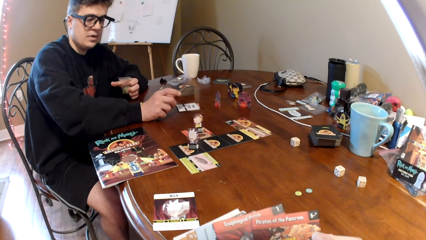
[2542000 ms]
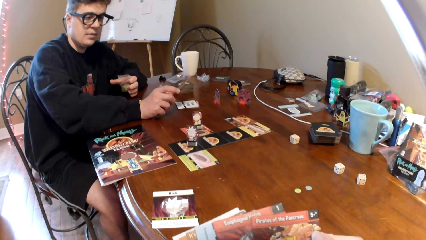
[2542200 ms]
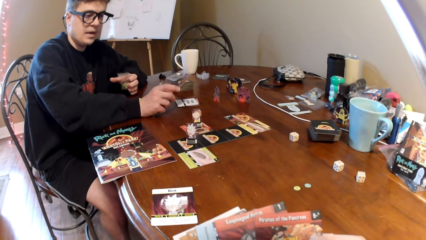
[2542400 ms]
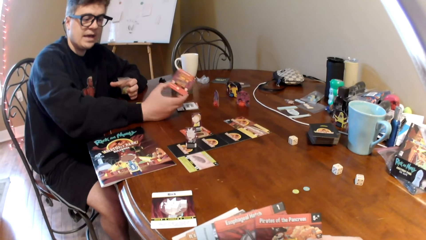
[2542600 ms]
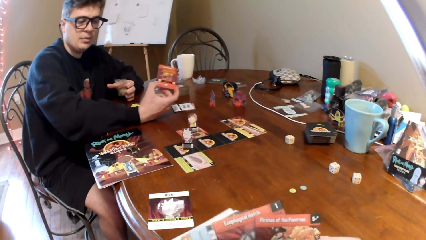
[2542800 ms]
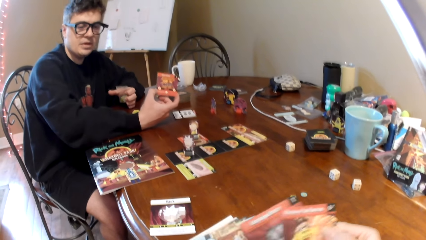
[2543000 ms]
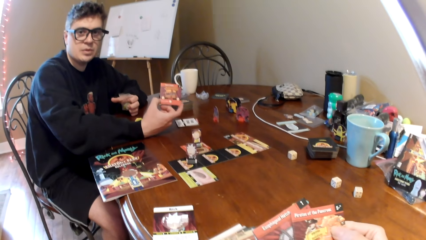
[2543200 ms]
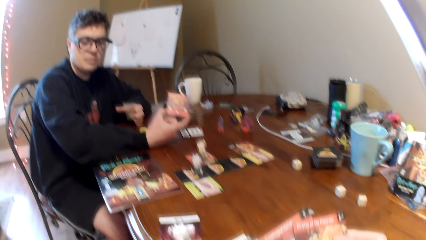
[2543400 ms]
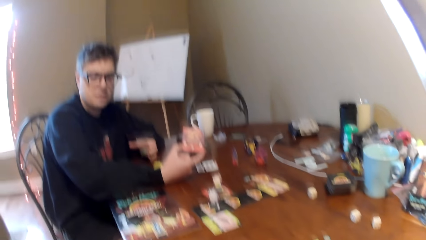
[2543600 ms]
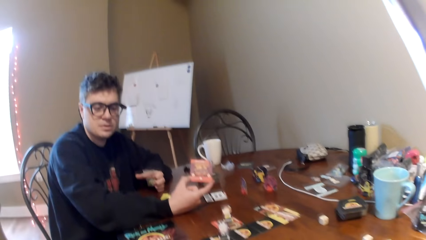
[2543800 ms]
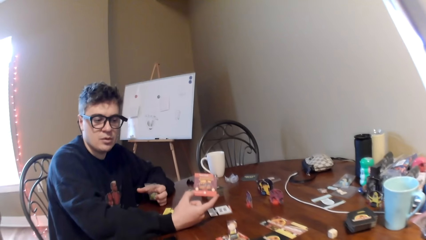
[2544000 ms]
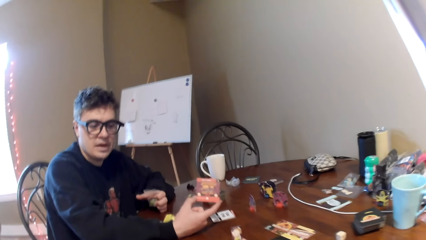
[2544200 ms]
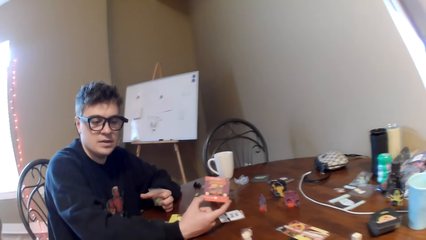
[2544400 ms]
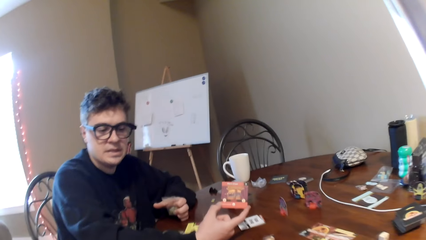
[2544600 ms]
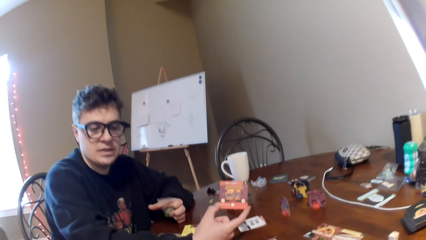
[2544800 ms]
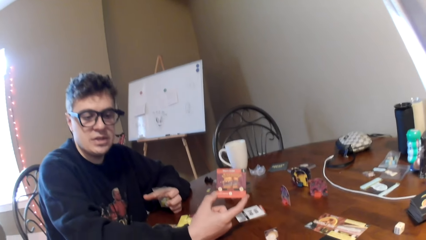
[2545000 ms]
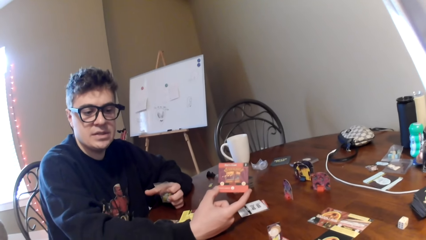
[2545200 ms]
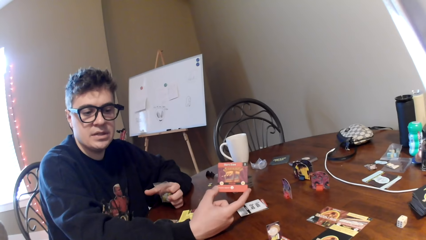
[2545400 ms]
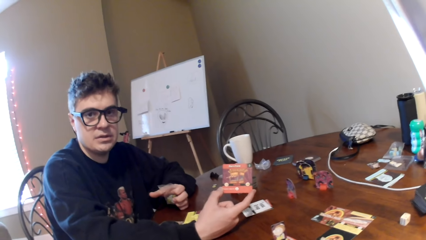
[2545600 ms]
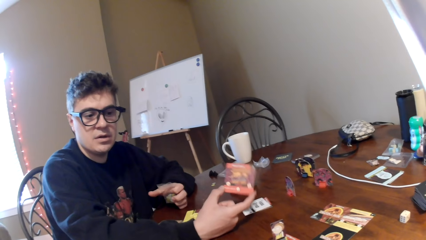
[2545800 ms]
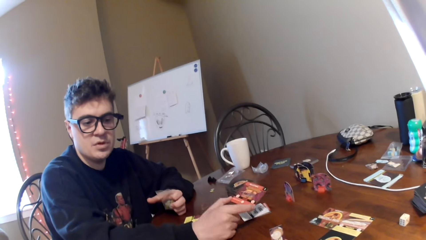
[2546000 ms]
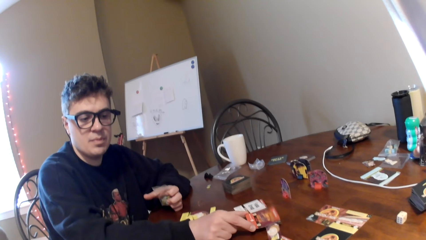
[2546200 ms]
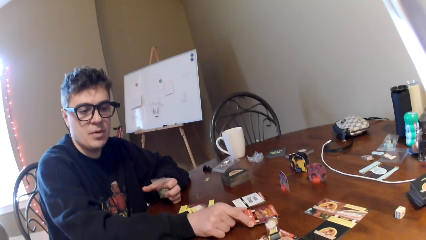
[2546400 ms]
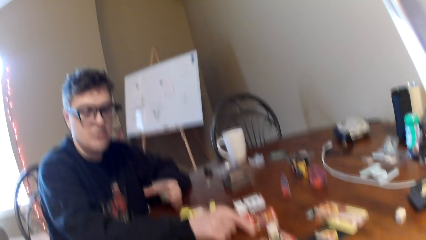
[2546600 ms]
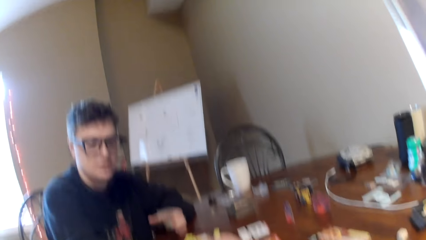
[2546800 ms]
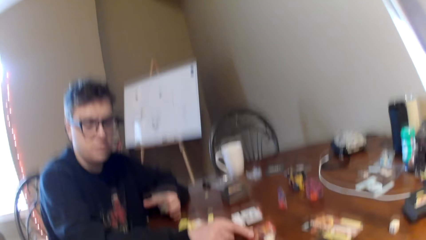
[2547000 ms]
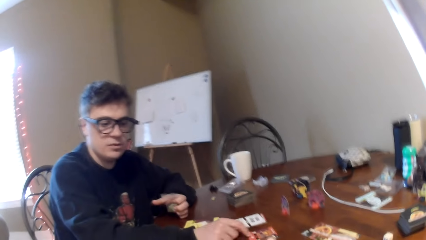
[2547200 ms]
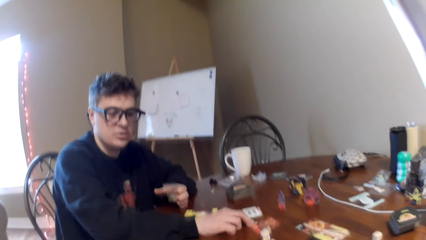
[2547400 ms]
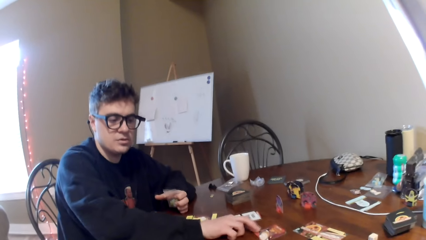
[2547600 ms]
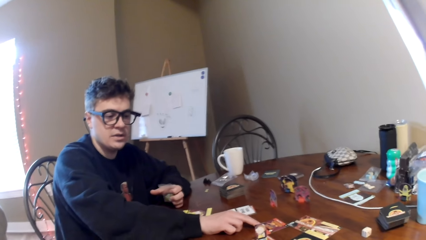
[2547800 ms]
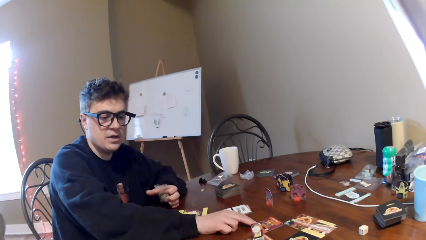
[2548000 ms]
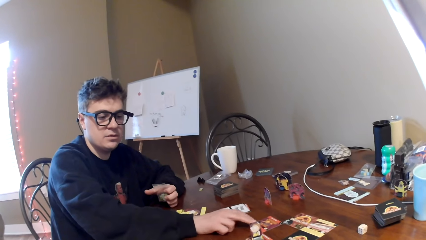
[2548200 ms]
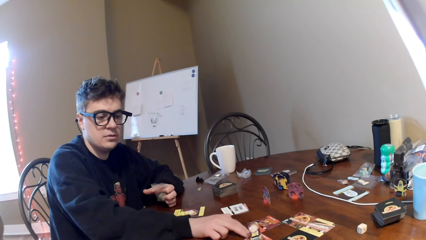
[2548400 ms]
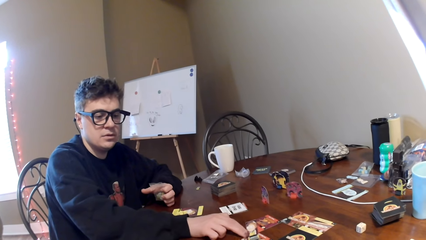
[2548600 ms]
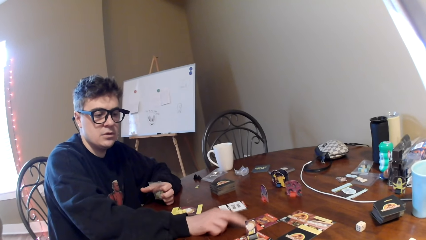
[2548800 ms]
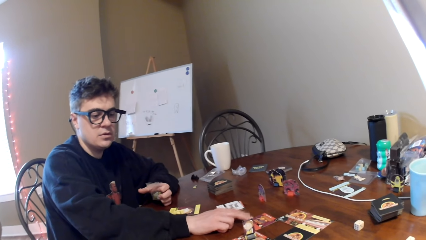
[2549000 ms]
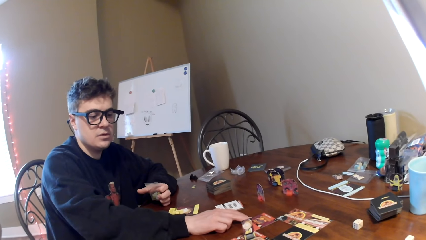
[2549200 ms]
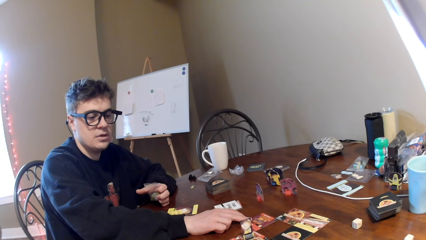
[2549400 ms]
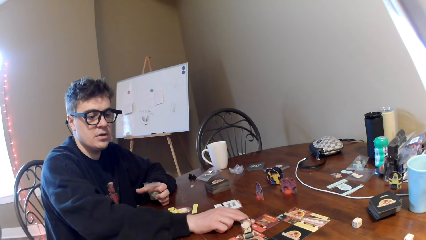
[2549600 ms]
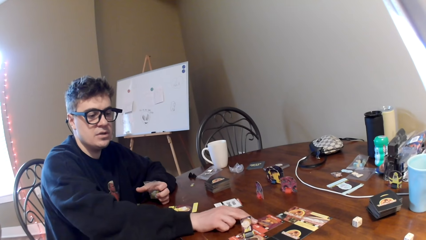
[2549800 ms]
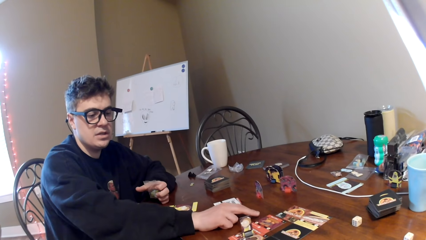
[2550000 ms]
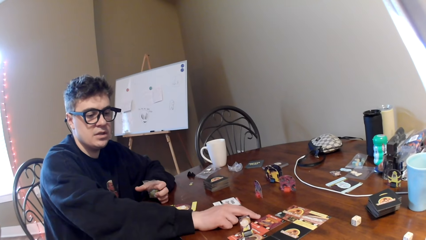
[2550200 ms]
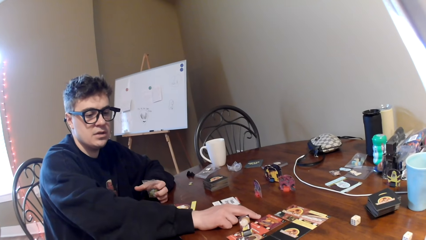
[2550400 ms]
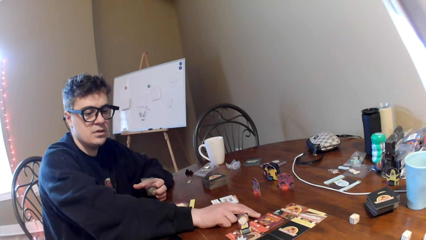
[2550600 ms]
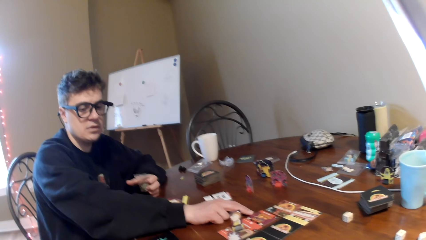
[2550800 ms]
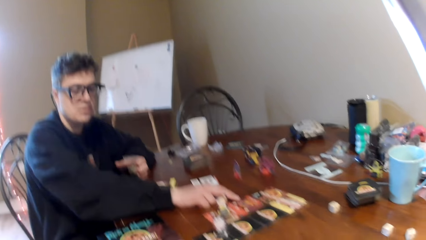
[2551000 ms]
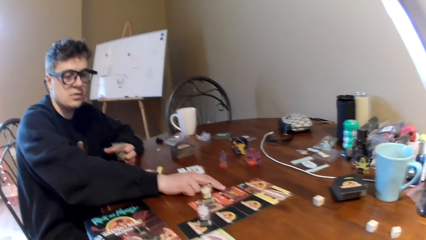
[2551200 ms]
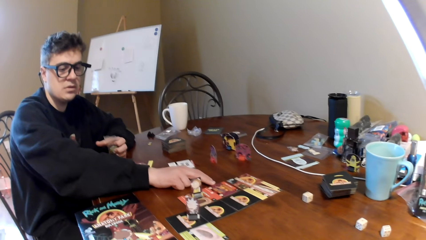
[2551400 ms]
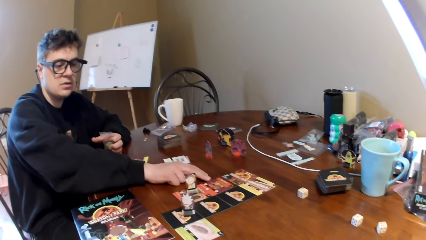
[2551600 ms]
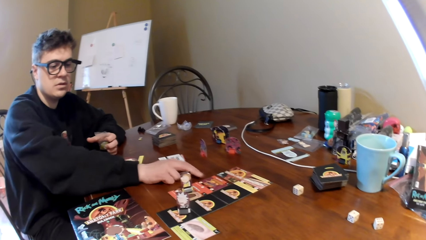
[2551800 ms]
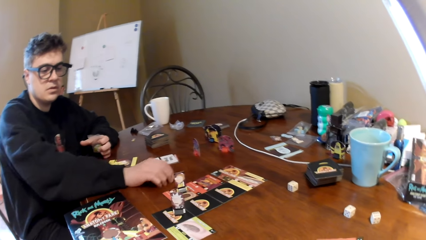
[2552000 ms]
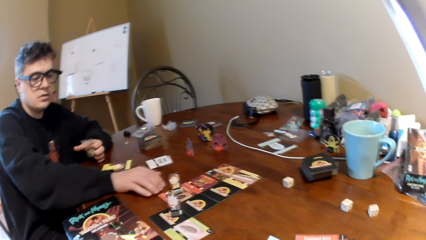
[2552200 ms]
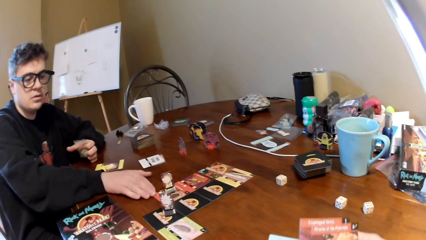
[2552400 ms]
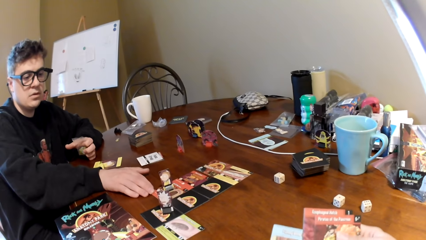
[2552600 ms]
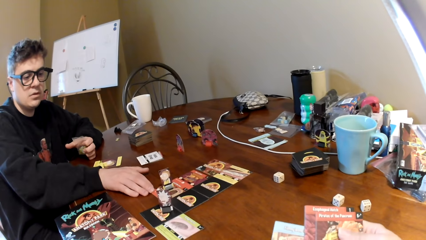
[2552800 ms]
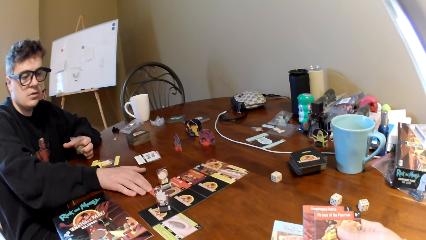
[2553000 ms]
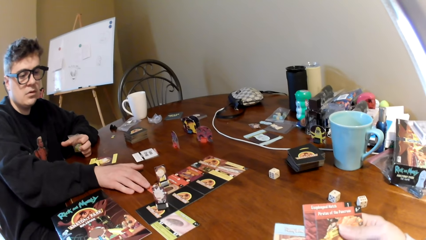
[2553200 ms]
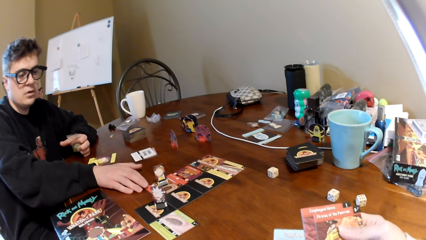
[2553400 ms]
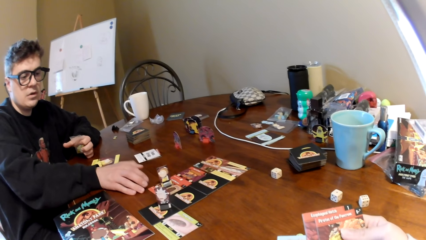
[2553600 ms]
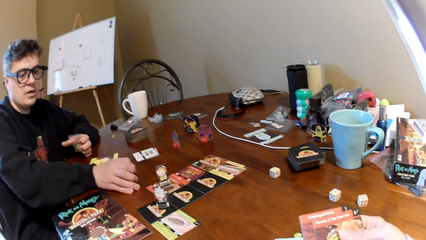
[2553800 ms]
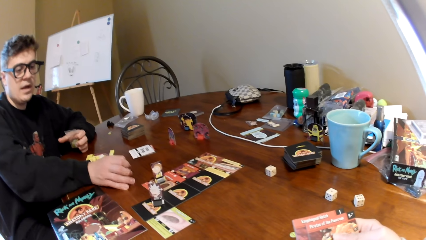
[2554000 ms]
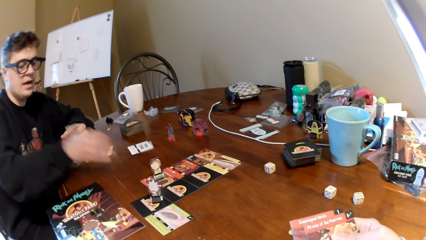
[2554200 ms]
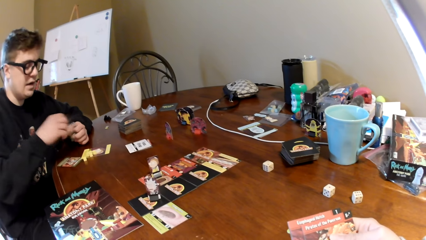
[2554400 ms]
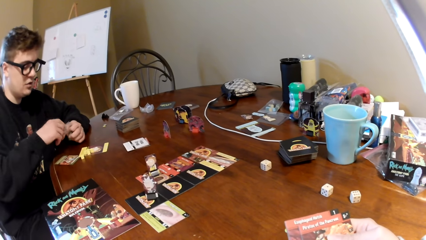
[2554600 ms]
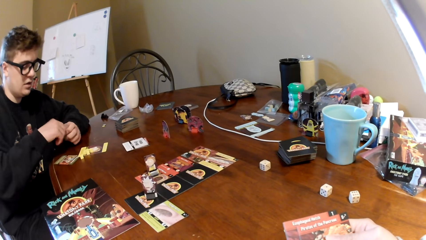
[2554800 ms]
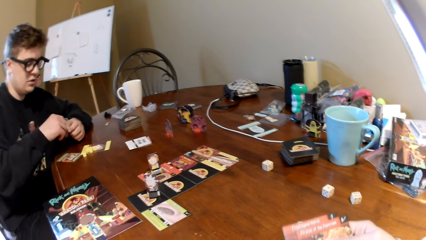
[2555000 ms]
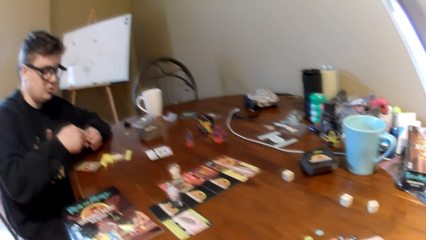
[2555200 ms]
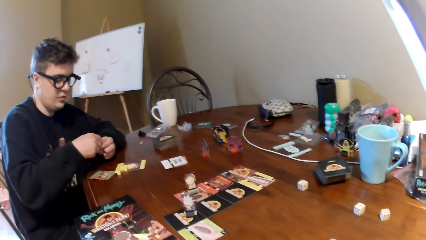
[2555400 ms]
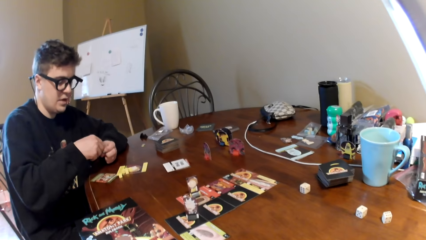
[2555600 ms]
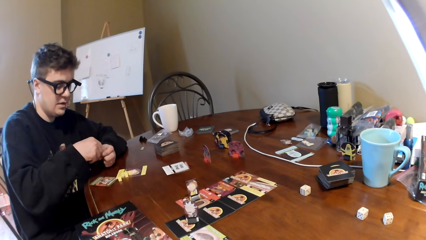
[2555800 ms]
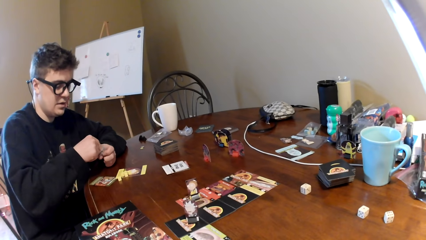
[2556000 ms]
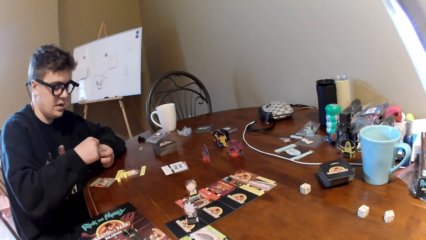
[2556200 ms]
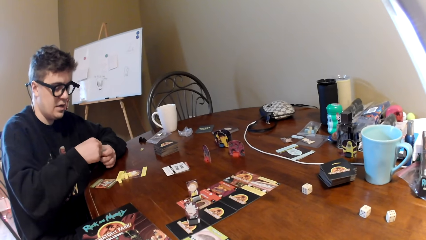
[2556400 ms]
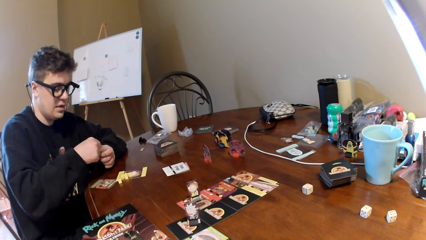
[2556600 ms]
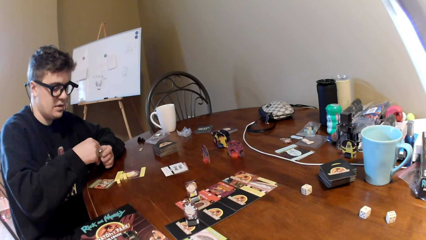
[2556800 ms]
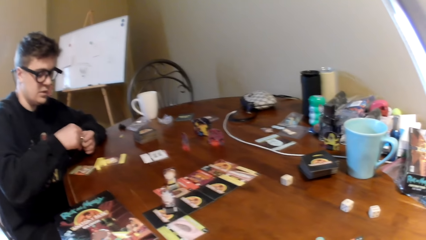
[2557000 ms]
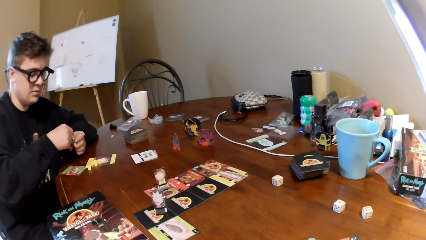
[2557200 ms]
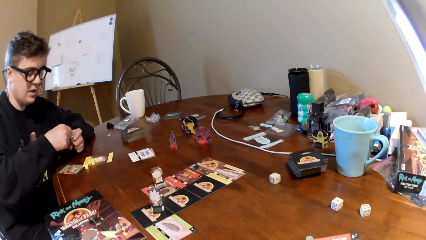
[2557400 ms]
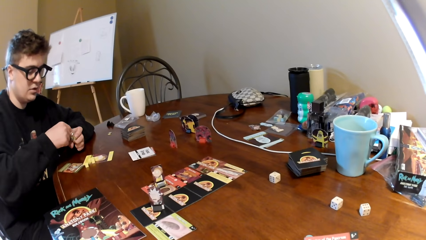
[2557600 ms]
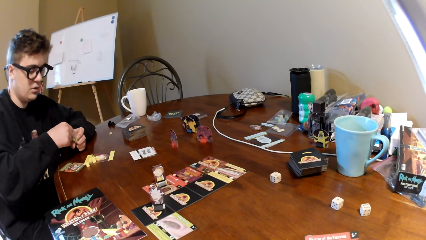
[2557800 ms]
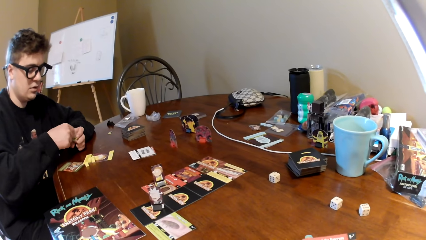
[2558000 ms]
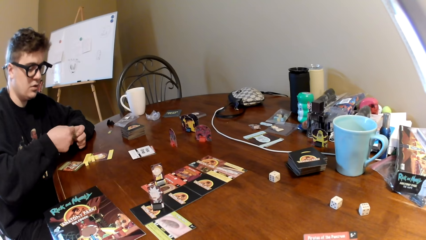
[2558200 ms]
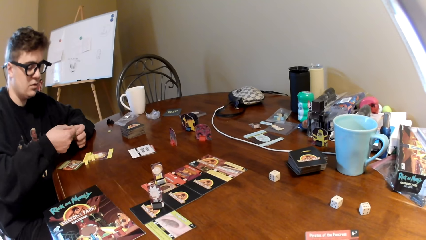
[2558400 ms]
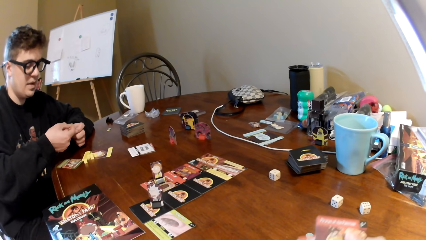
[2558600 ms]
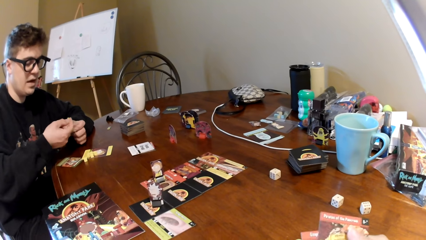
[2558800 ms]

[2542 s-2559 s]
The camera wearer looks at the playing card. A man holds the card and shows the playing card to the camera wearer. The man converses with the camera wearer, places the playing card on the table and touches the playing cards. The man converses with the camera wearer and moves the card on the table. The camera wearer looks at the playing card, lifts the playing cards and looks at the playing card. The man moves his hand on the table and touches a paper.
